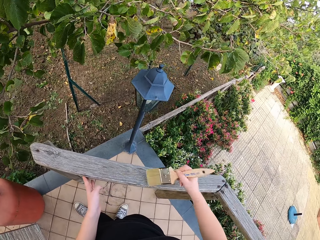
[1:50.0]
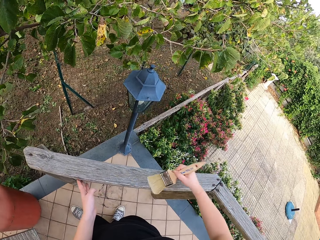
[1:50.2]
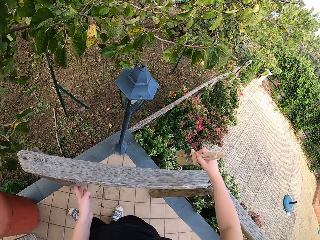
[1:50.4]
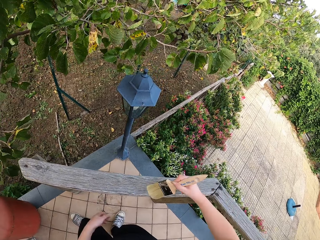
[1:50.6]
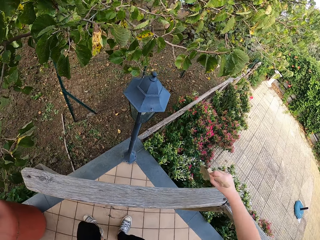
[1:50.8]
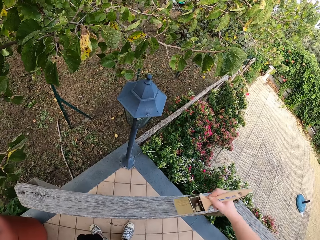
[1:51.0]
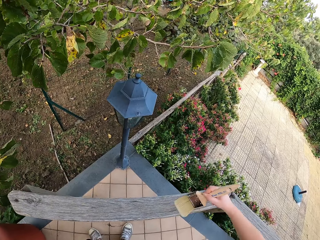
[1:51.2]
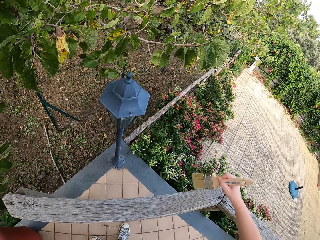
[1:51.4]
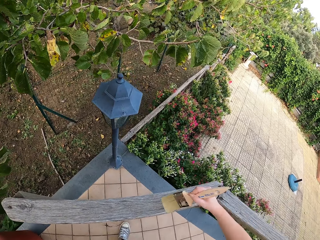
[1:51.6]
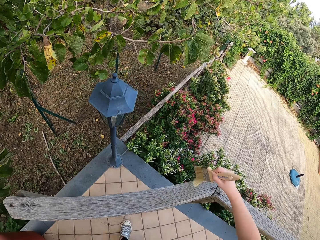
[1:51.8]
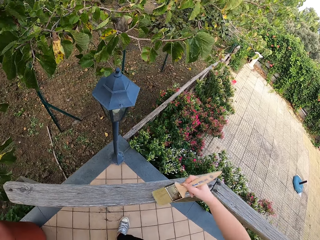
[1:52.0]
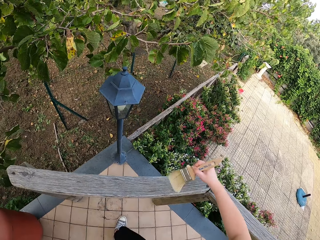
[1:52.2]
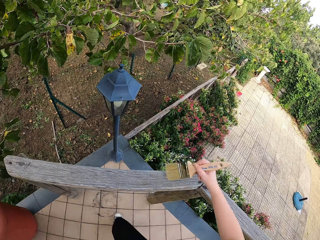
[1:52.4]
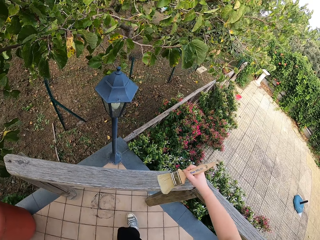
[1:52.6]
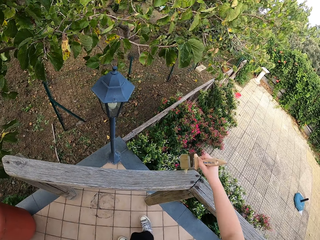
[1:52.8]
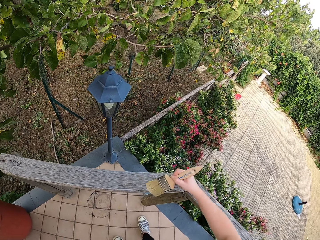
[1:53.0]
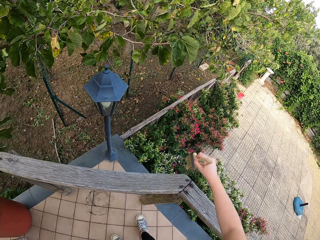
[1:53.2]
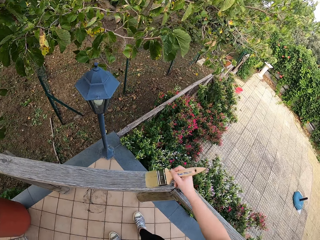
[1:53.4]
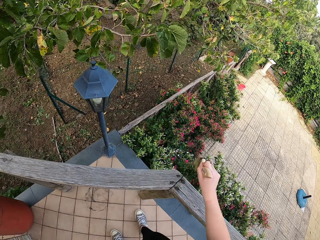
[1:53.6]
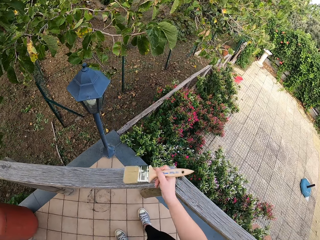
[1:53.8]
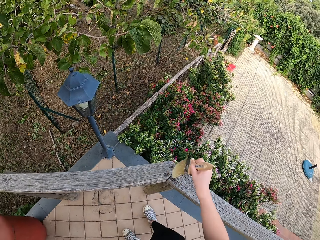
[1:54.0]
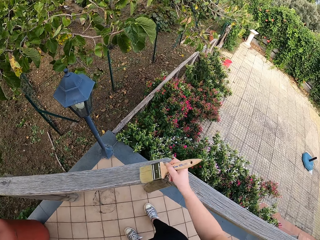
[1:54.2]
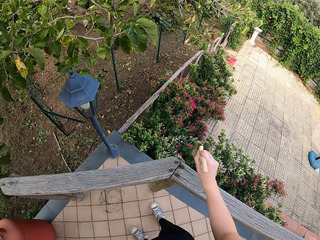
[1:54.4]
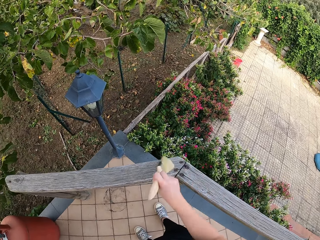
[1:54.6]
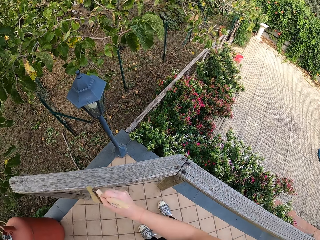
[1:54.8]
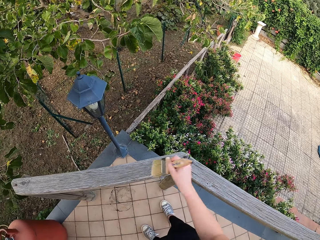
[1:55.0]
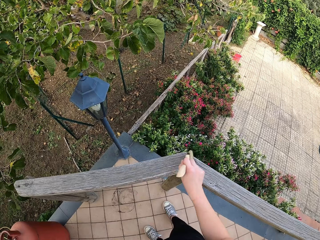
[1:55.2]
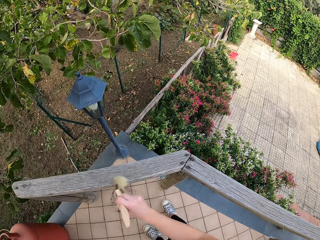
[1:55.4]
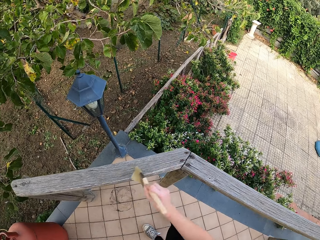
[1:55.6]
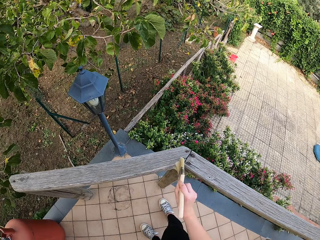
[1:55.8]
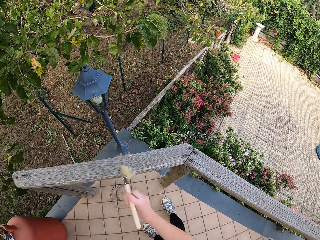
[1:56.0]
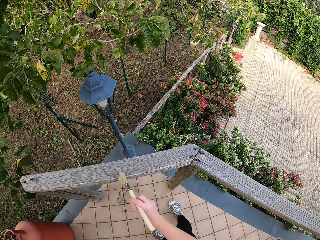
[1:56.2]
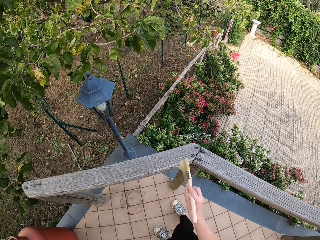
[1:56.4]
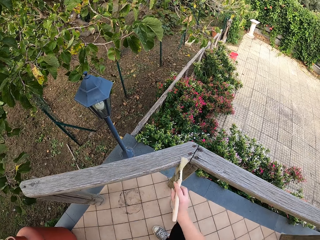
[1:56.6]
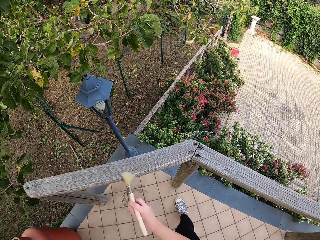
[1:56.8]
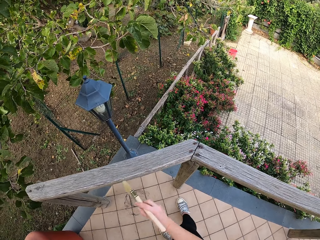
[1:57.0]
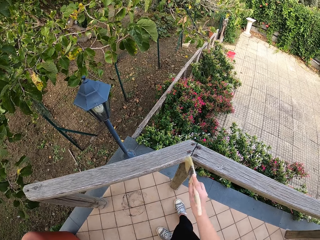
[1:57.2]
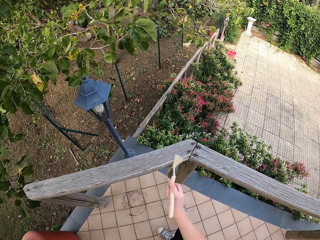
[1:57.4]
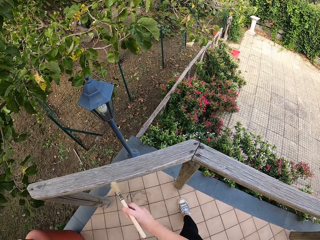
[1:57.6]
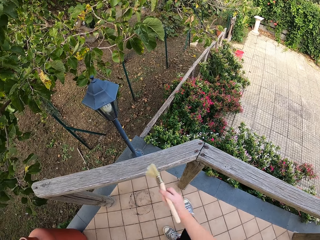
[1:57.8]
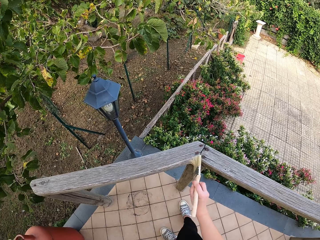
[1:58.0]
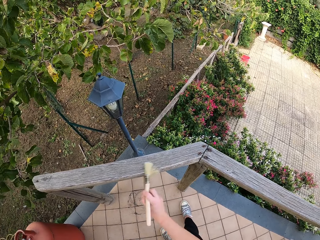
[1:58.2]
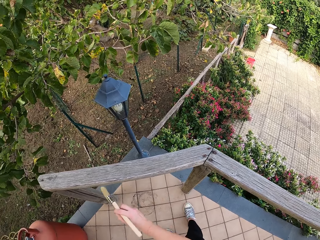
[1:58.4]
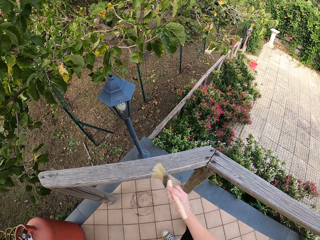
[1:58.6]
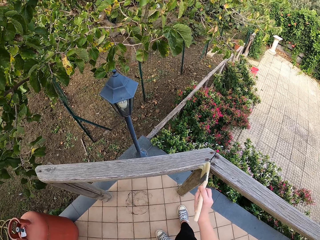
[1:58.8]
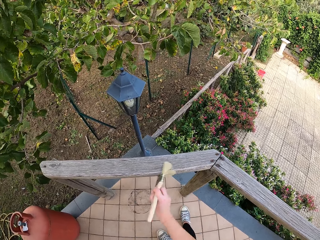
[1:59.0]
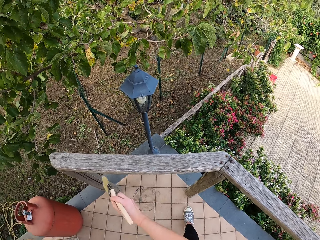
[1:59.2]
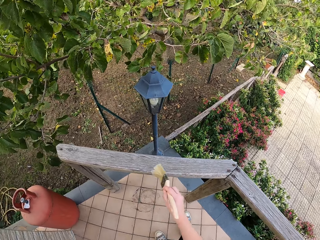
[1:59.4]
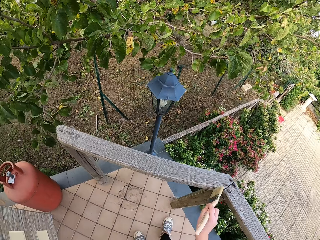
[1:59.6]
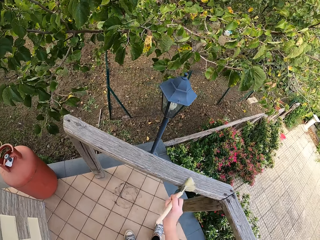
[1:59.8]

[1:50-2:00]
The camera wearer removes her left hand from the wooden hand rail. She makes a step to her right.

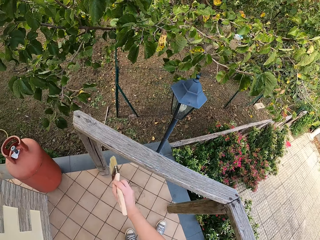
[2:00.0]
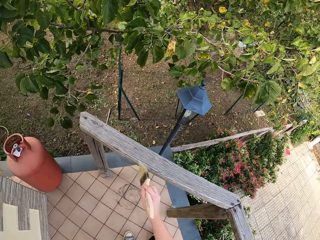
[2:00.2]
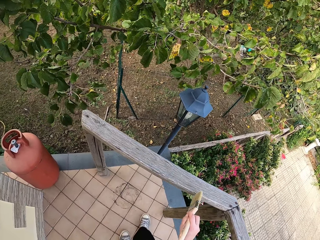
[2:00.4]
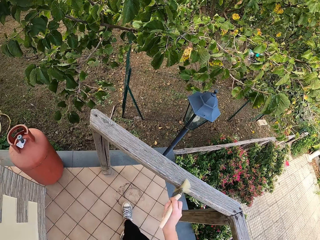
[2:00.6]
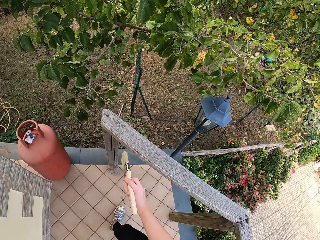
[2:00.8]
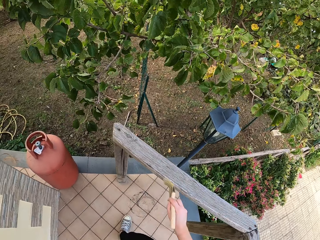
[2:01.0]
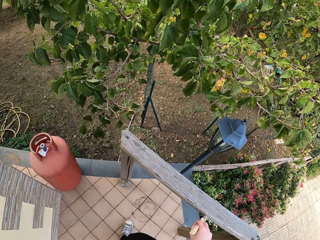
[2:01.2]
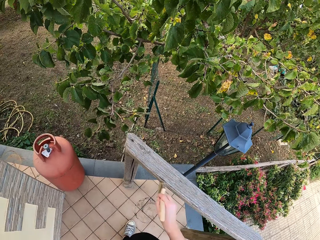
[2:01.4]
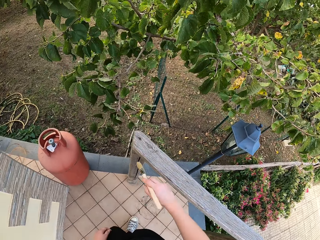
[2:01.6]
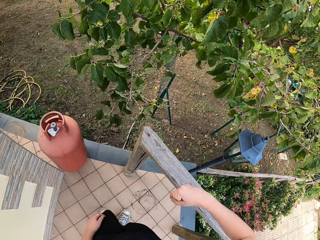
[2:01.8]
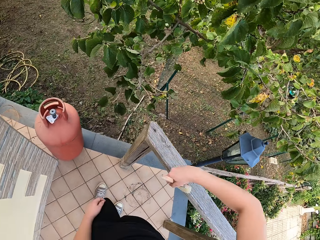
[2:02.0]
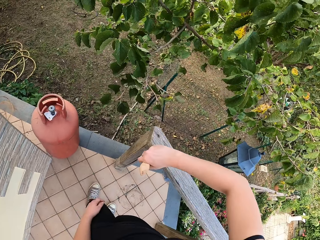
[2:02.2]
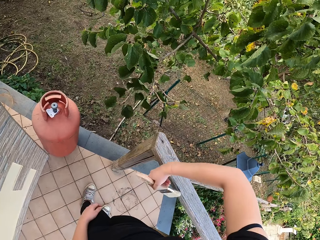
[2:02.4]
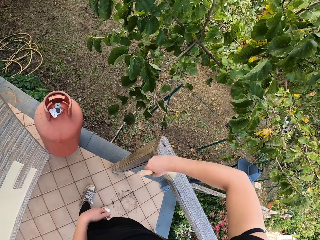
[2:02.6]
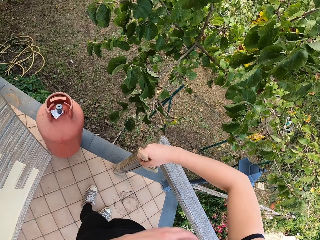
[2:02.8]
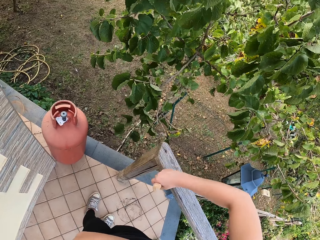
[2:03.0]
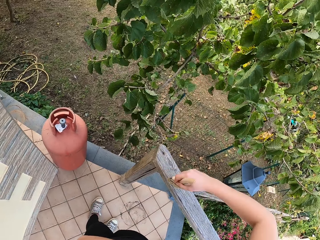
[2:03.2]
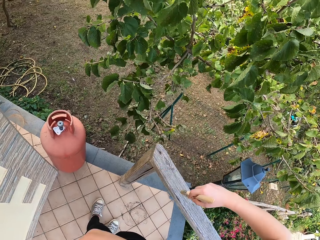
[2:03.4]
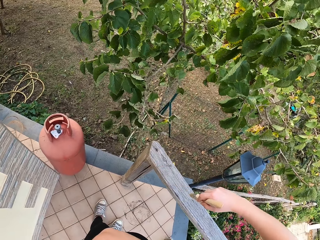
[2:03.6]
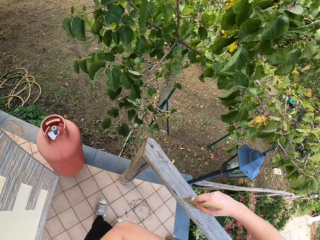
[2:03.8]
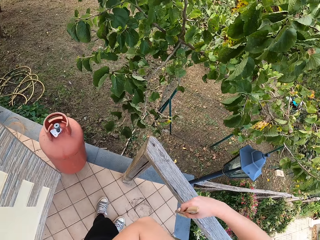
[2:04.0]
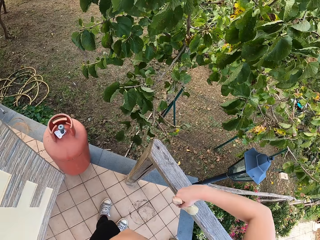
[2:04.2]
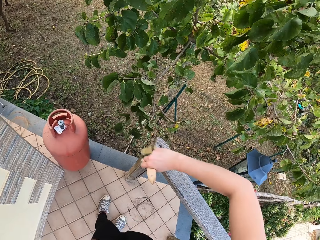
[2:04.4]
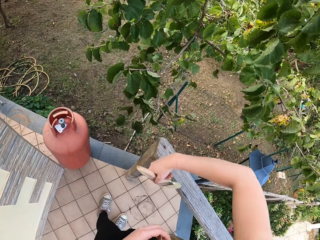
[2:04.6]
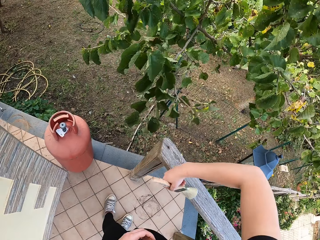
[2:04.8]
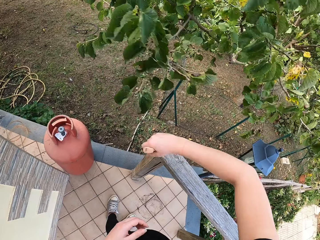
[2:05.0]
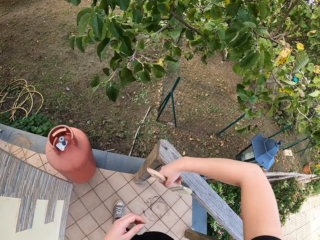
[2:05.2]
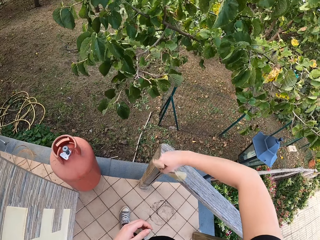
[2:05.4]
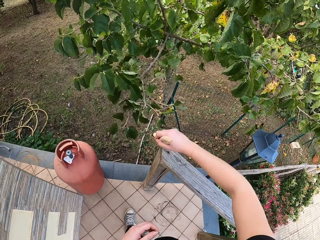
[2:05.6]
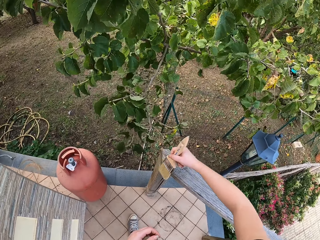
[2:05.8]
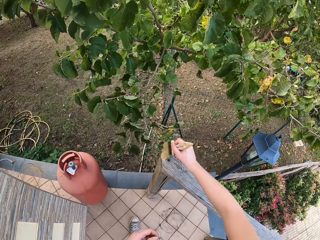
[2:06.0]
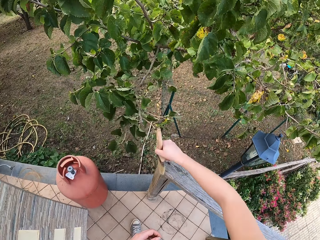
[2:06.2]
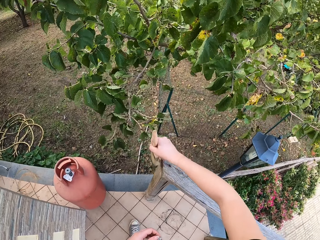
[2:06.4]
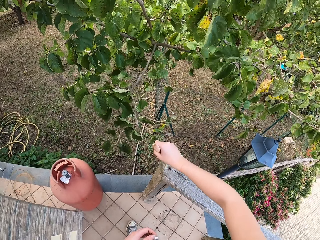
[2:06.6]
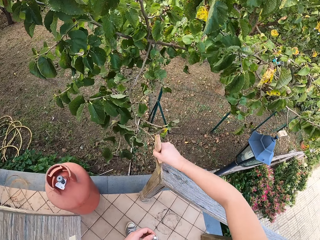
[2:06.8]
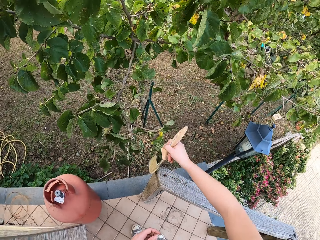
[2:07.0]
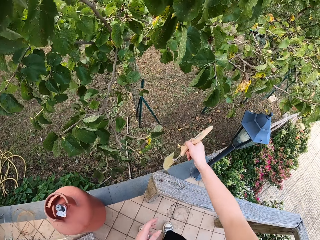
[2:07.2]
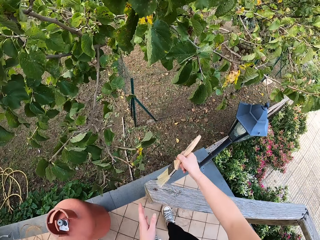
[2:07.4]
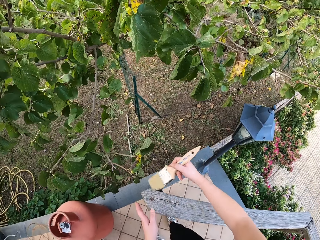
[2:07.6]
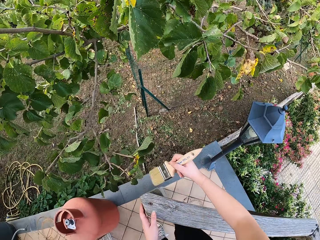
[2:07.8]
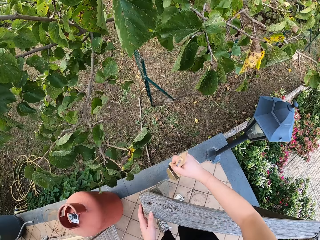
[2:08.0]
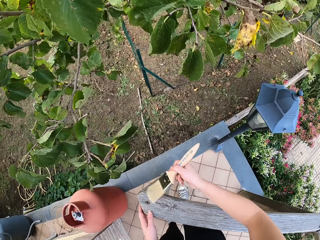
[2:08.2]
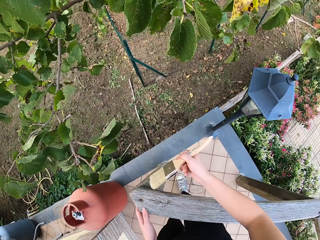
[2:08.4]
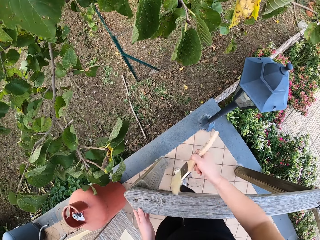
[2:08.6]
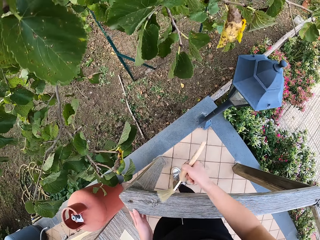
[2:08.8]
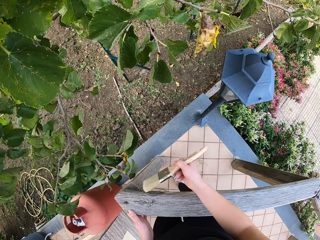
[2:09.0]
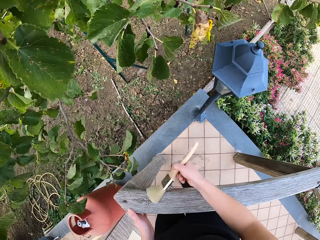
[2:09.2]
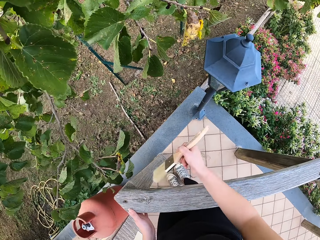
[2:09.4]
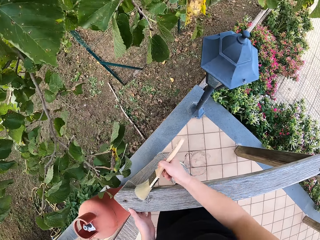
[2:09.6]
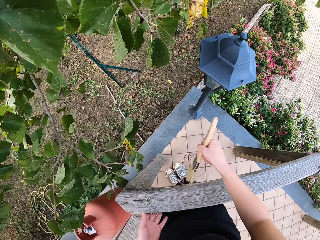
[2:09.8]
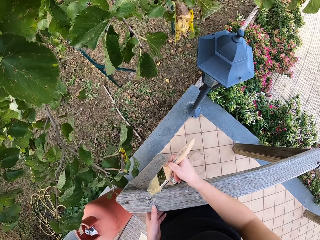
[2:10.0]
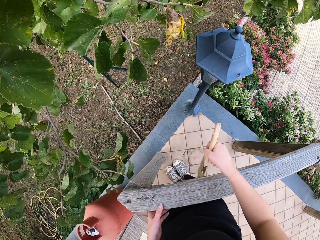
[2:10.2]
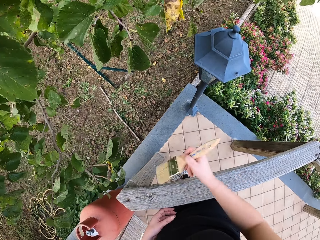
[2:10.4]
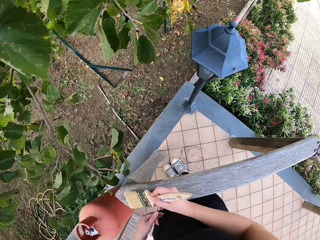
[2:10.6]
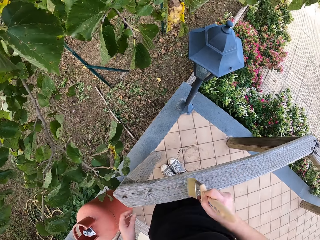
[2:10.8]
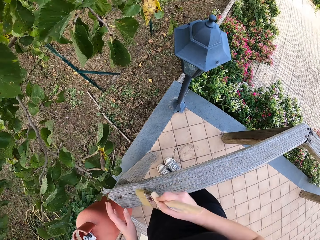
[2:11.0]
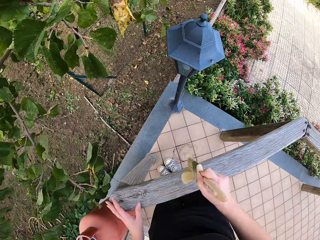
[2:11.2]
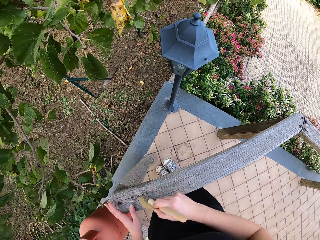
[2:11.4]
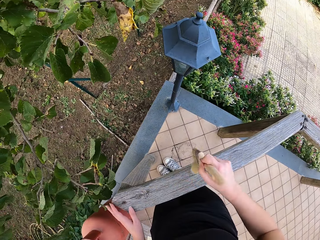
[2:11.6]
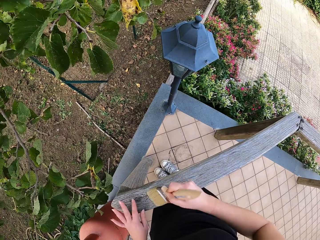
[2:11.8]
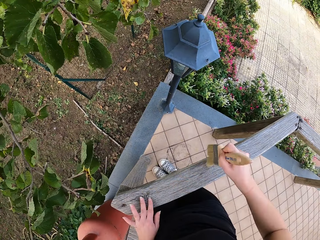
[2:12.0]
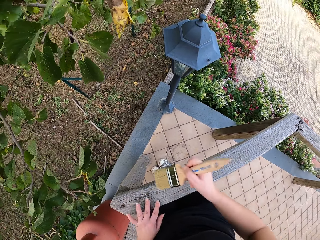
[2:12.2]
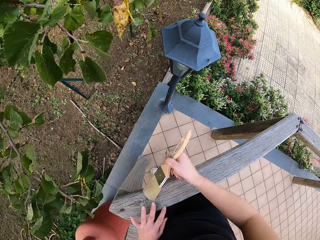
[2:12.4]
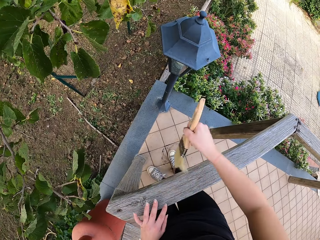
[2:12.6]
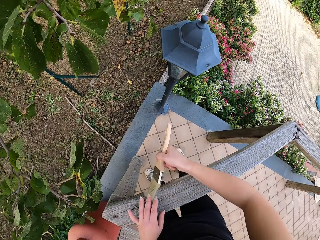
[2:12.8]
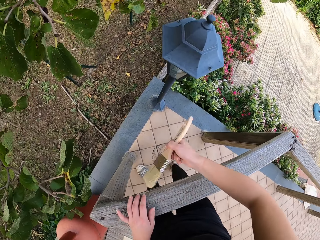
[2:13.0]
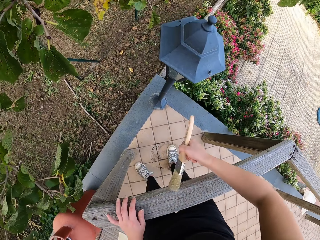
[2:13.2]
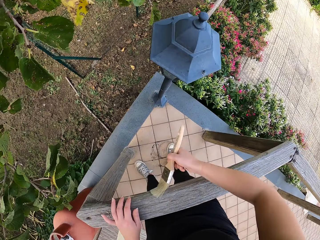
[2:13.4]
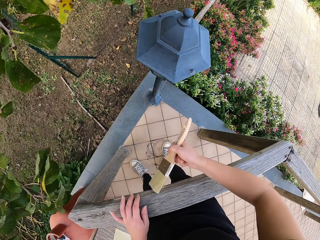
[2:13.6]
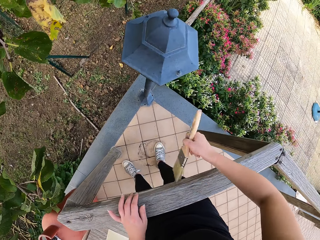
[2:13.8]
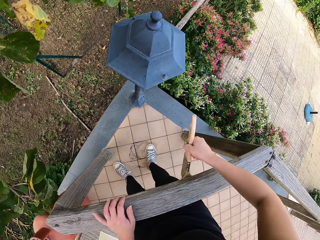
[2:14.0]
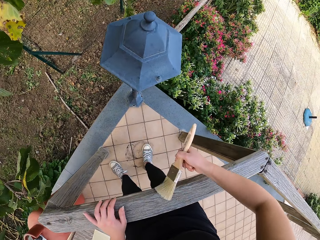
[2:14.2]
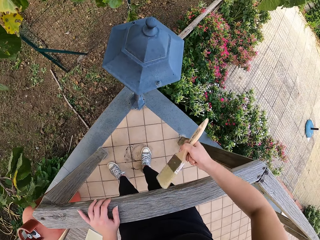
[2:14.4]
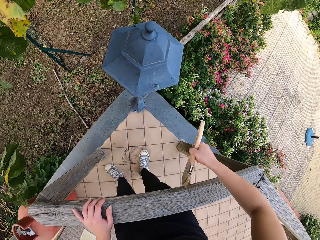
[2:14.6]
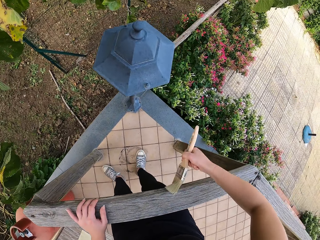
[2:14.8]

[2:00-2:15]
The camera wearer makes a step forward. She raises her left hand to her chest. She makes a step forward to the fence with her right leg. She places her left hand on the wooden hand rail. She holds the fence with her left hand. She brings her left leg forward. She removes her left hand from the wooden hand rail. She places her left hand on the wooden hand rail. She moves her left hand over the fence. She makes a step to her right.
